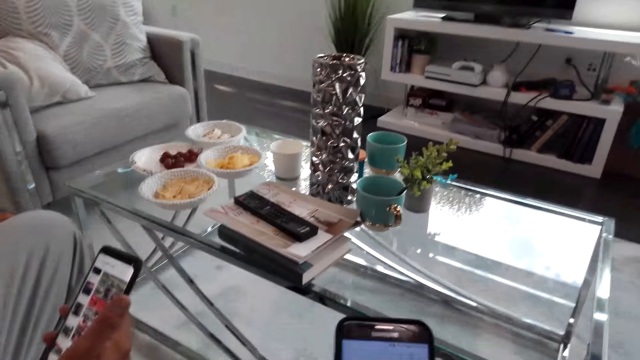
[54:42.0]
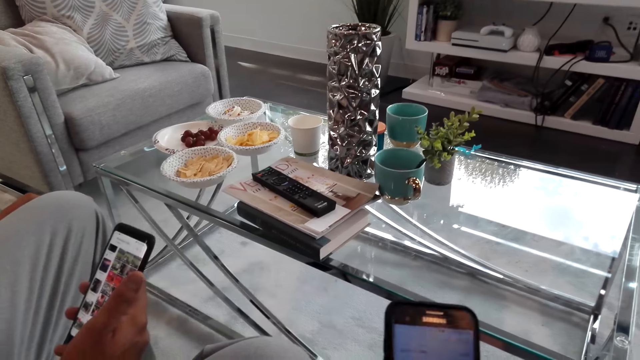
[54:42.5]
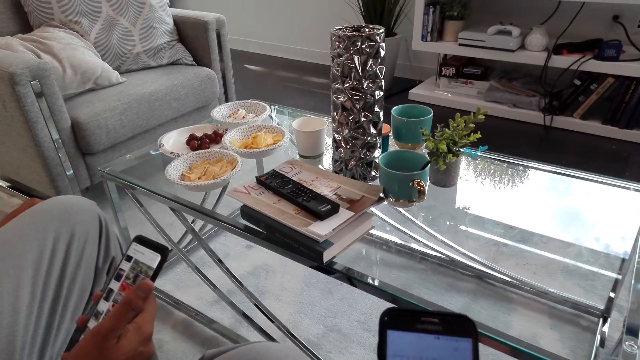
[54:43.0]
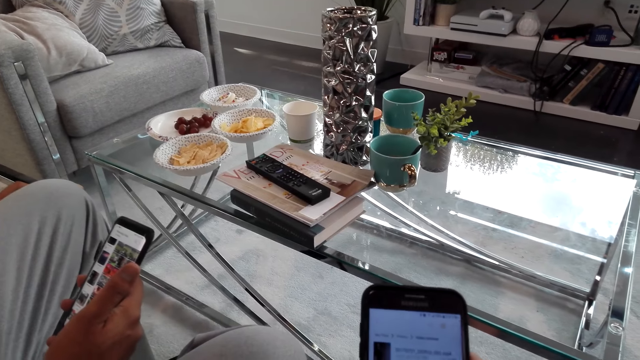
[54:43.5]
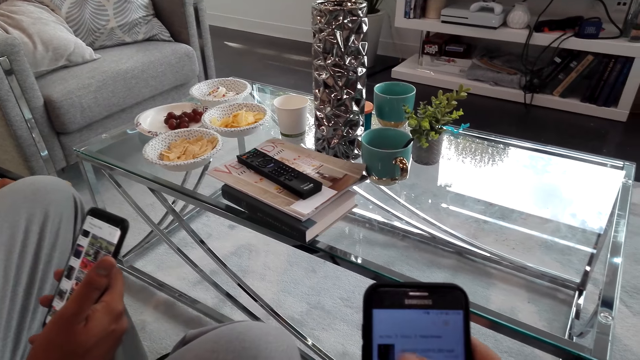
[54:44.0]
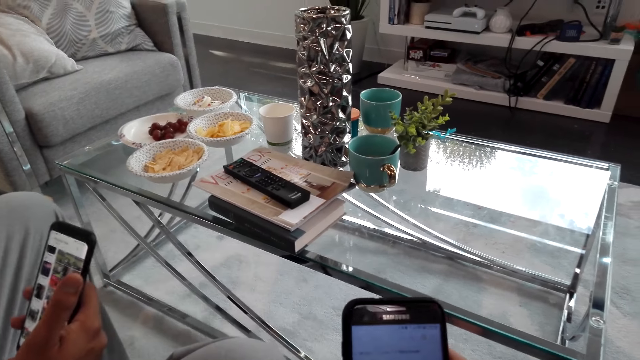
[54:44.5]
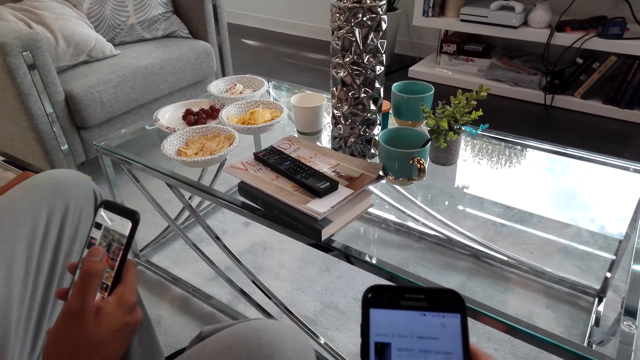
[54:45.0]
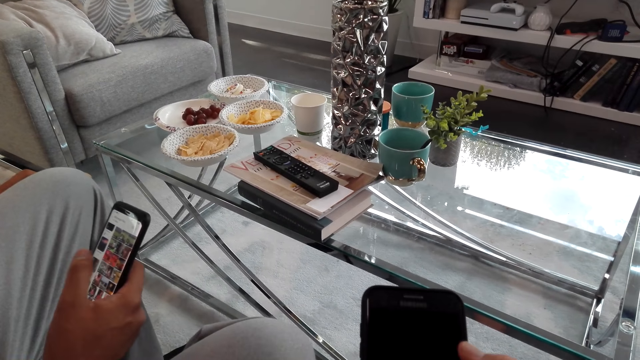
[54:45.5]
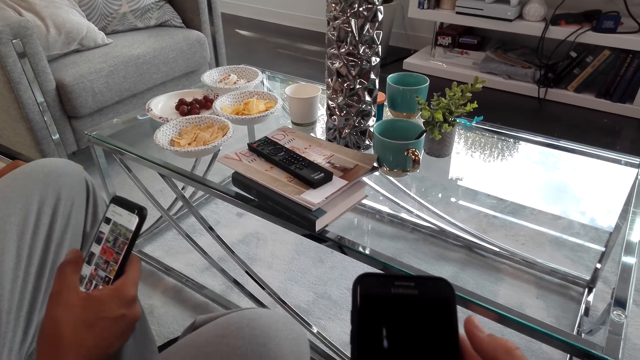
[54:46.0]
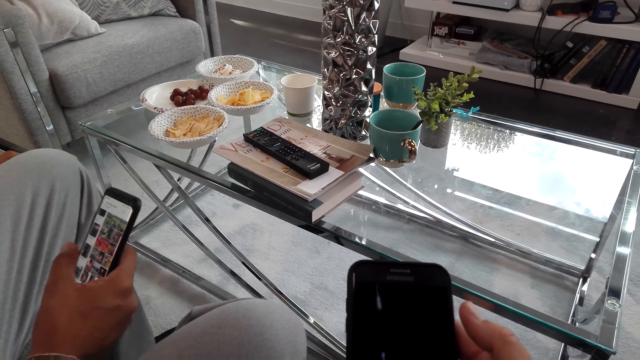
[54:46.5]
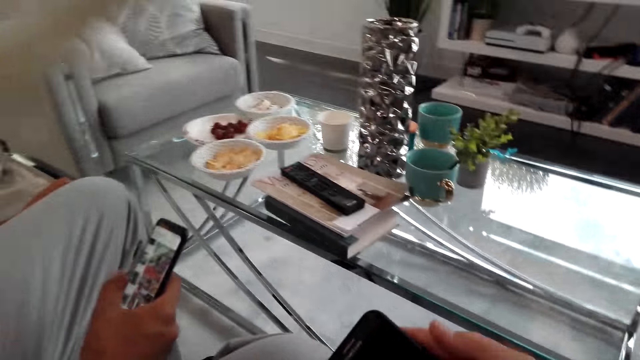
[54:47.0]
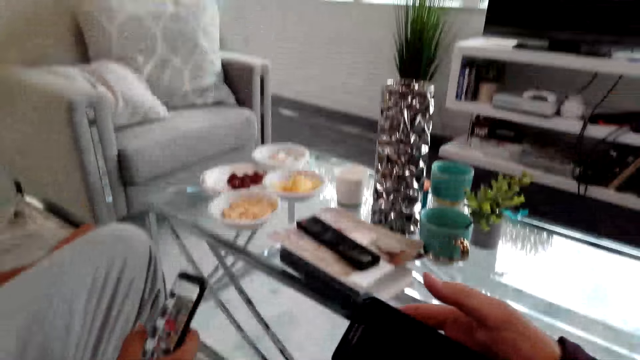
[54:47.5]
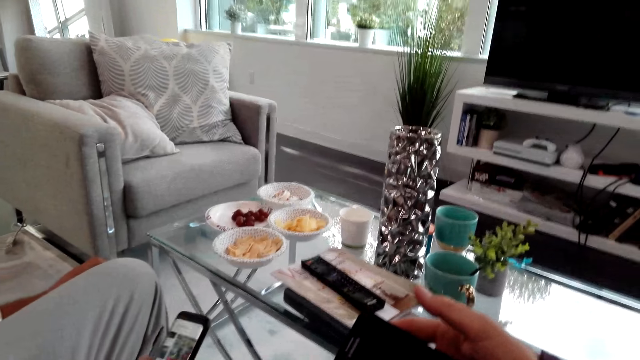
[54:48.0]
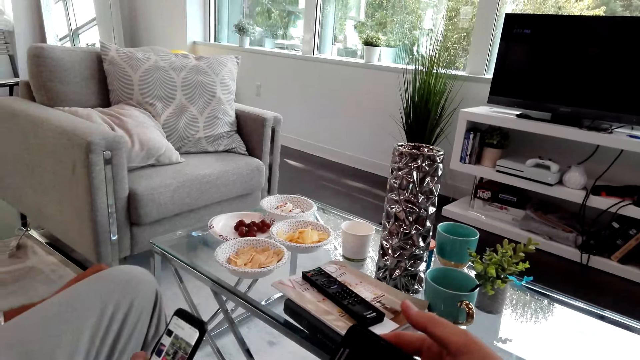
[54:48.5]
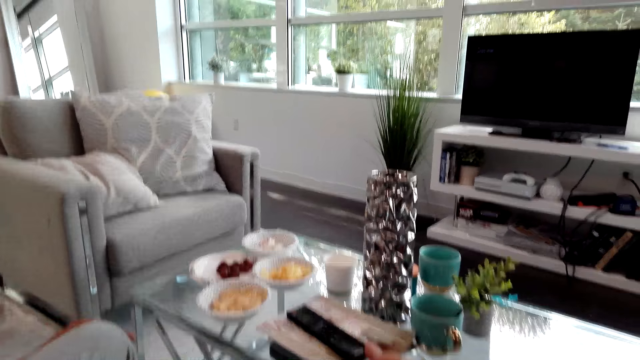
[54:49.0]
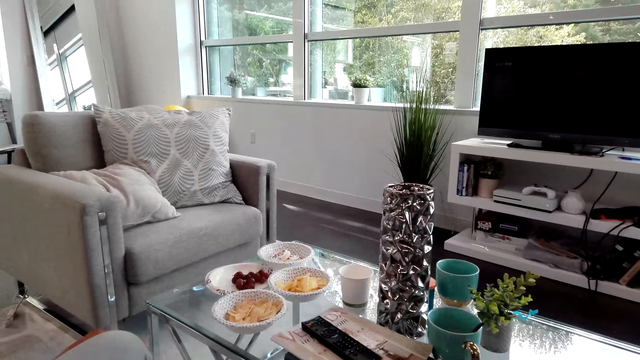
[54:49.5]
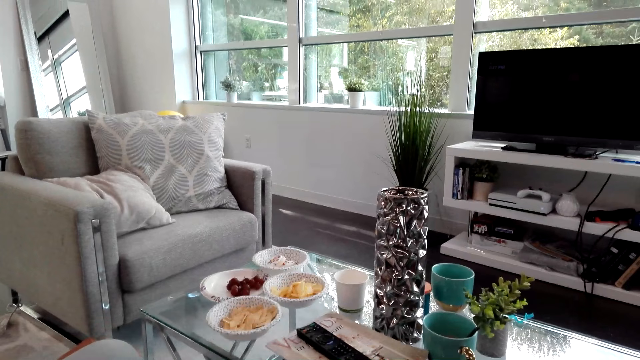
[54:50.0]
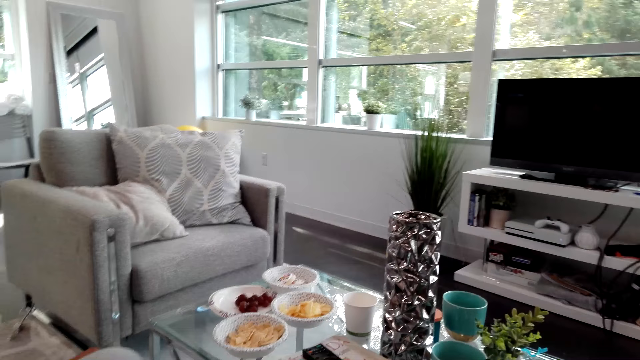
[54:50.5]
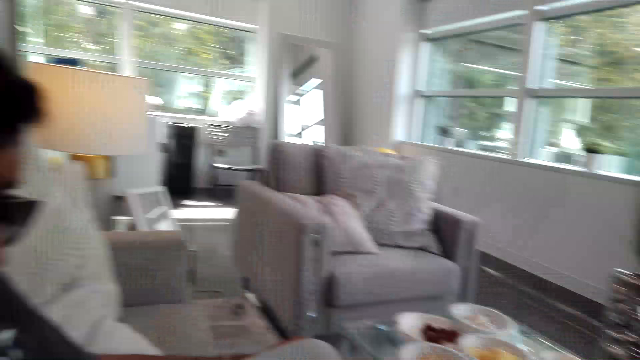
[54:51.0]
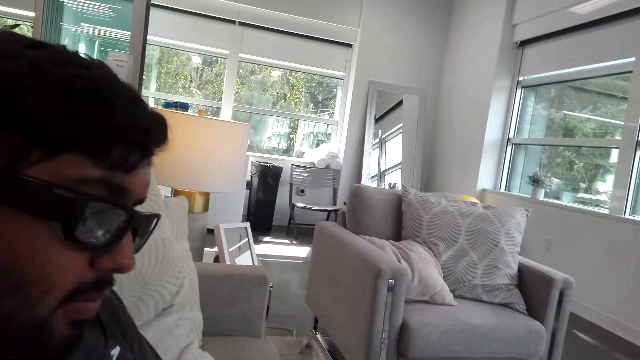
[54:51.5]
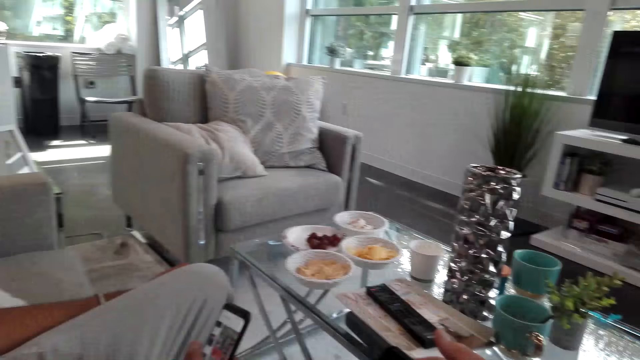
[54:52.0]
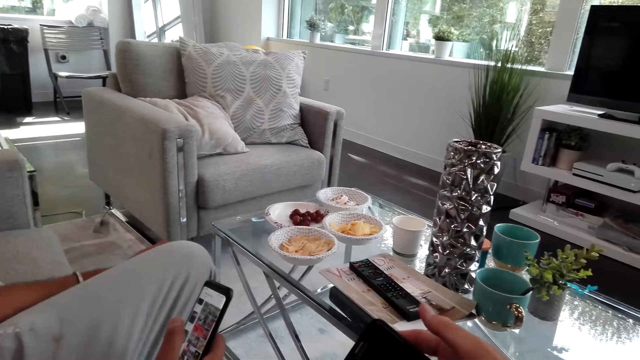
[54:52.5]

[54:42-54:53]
The camera wearer and a man scroll their phones. The camera wearer tilts the phone. They lift their phone in the hand.

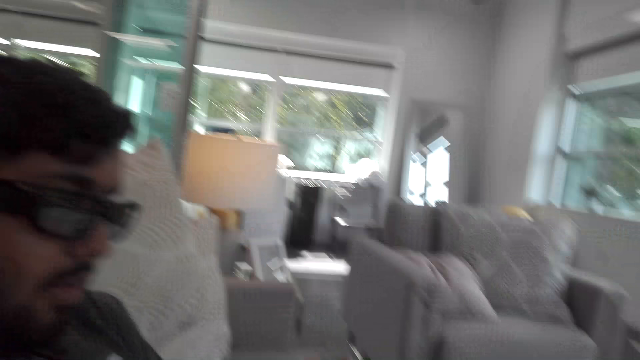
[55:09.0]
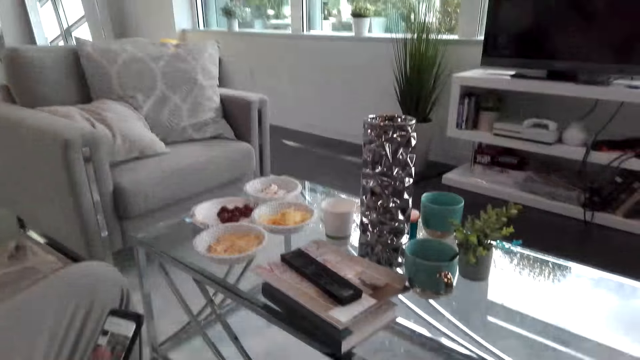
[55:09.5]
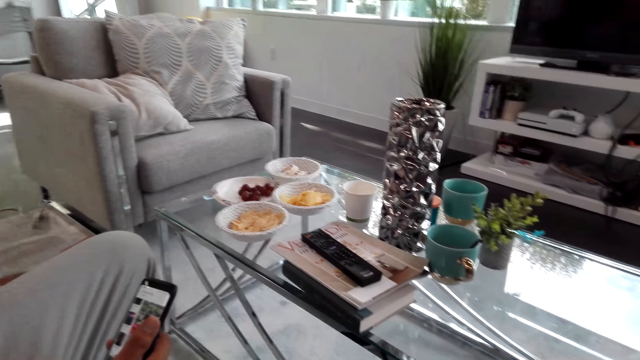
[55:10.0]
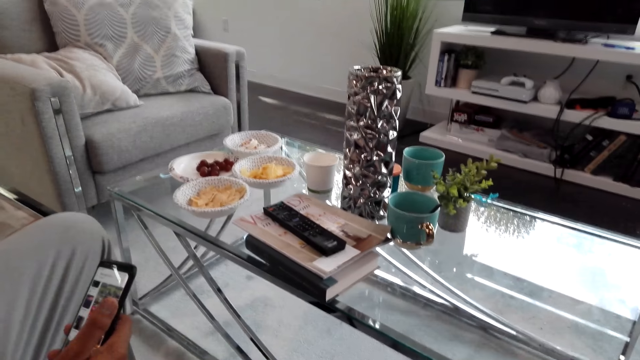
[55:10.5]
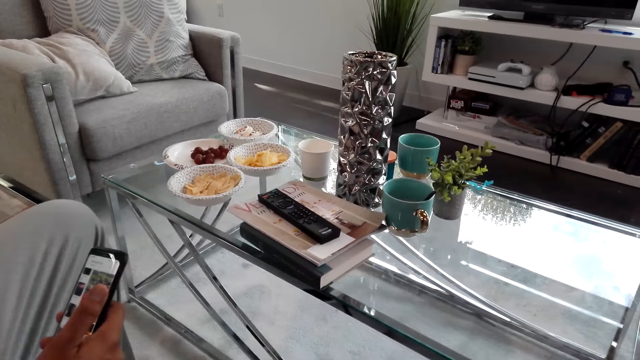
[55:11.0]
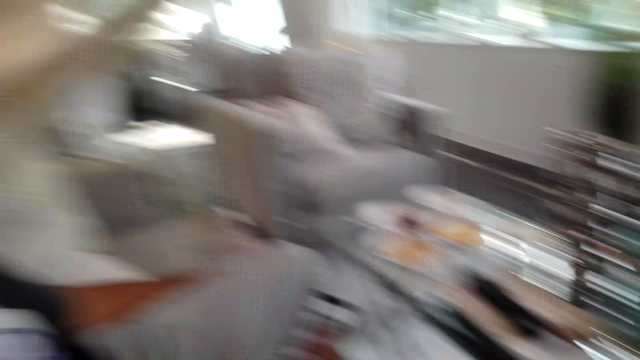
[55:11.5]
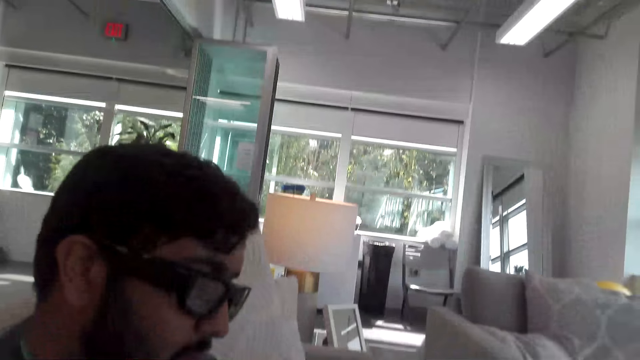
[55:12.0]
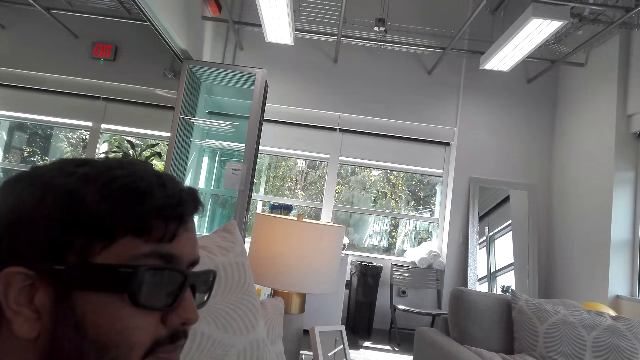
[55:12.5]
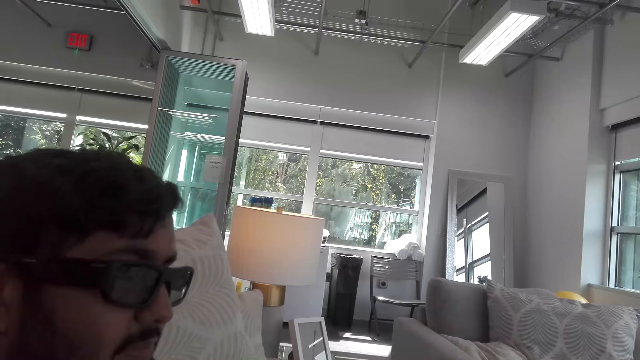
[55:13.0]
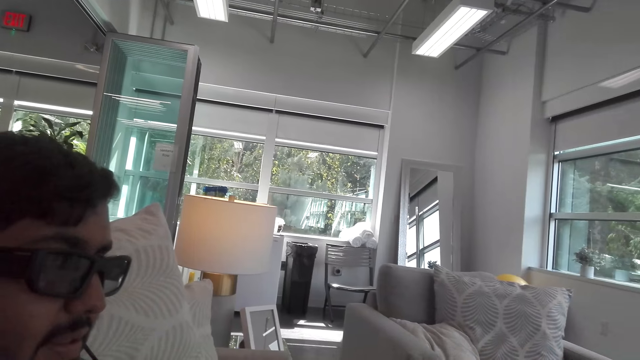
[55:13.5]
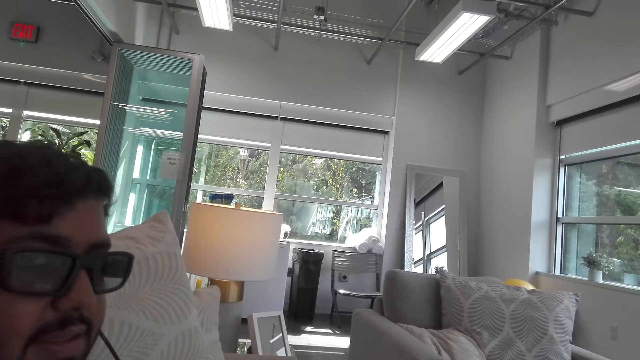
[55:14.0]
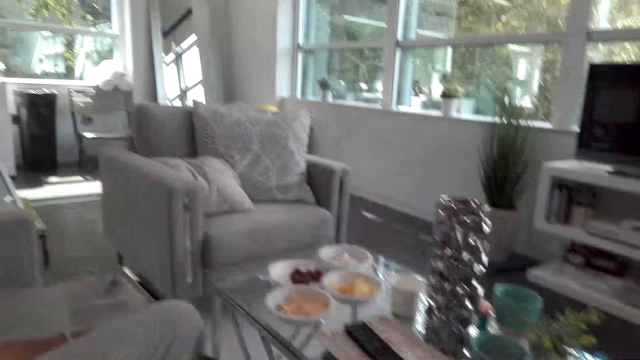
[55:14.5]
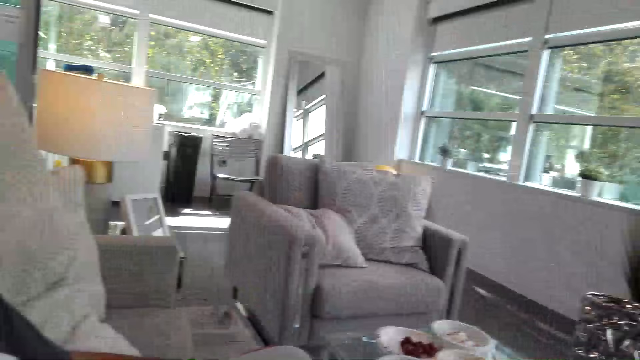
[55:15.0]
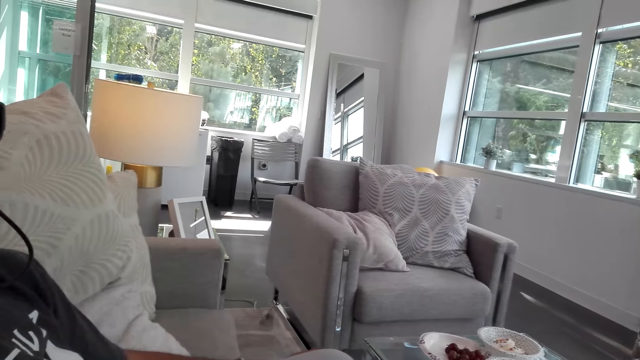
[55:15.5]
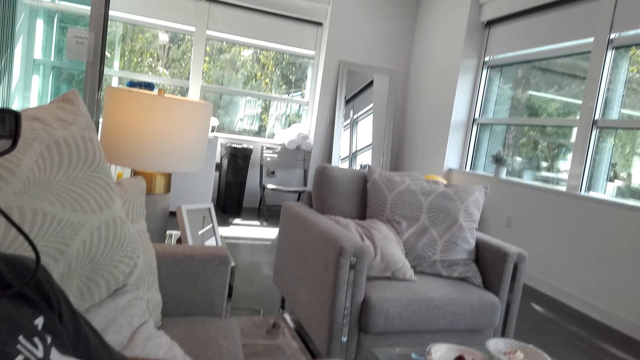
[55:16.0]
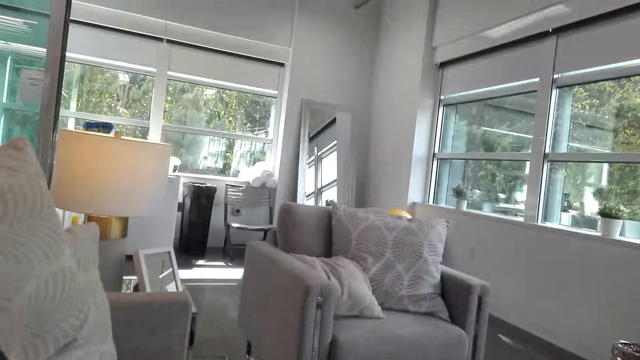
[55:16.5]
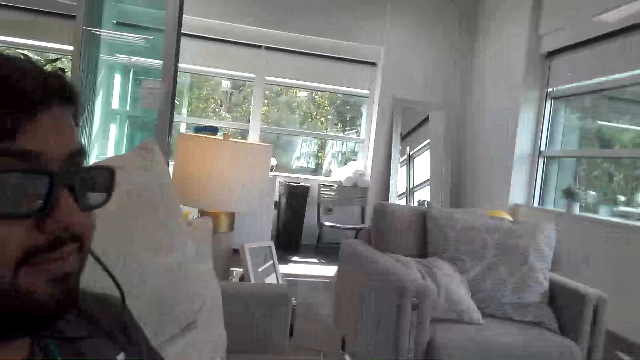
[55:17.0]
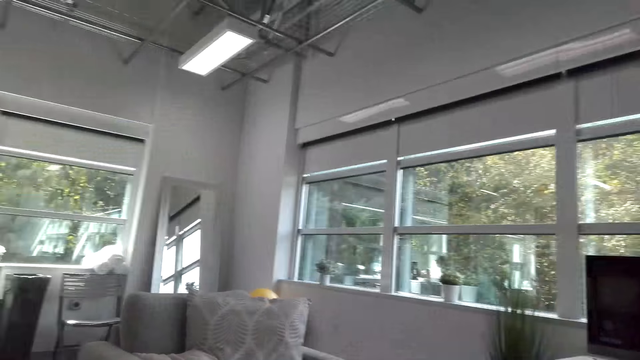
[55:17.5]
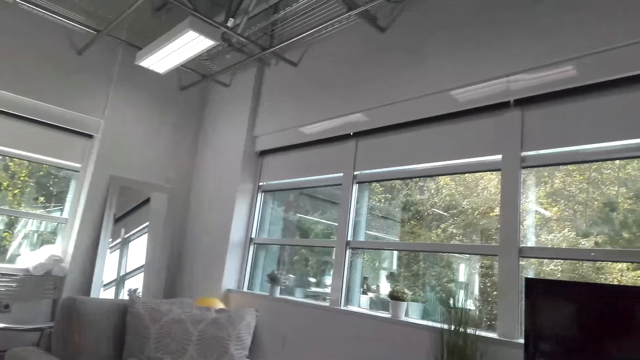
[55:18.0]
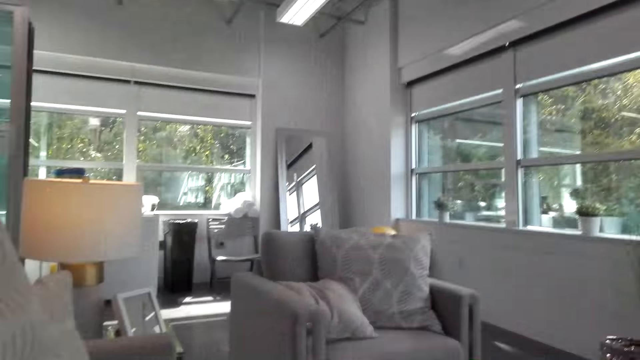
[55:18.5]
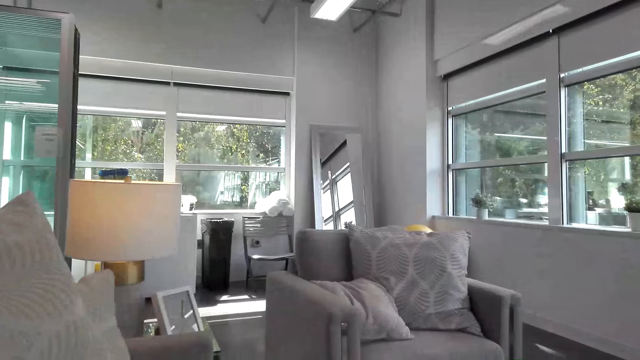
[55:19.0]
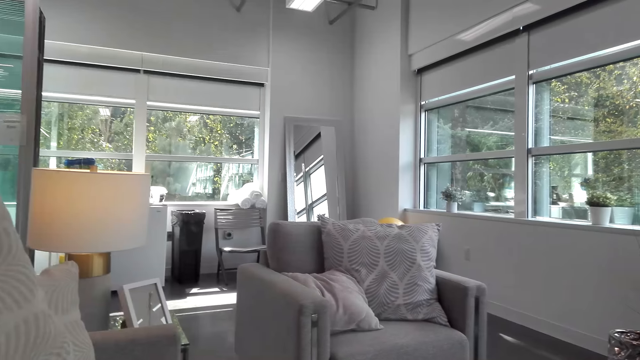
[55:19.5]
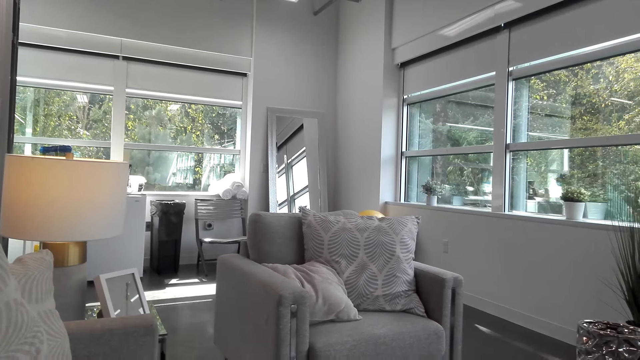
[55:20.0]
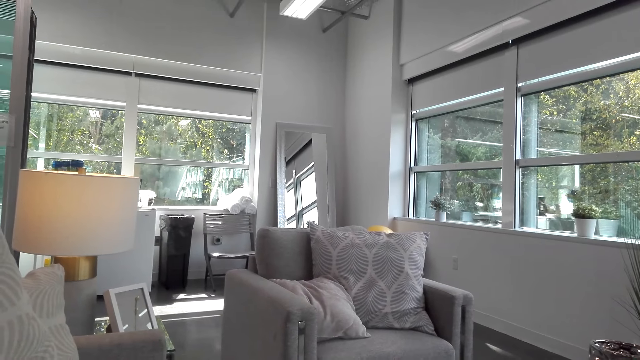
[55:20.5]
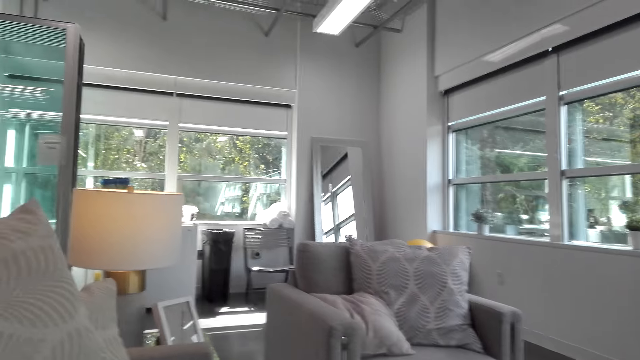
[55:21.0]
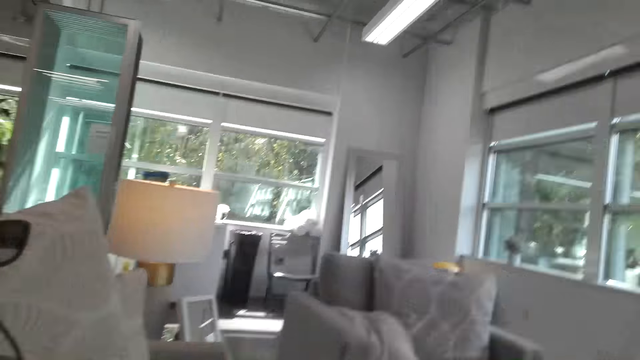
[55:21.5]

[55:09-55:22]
A man holds a phone in his right hand.
